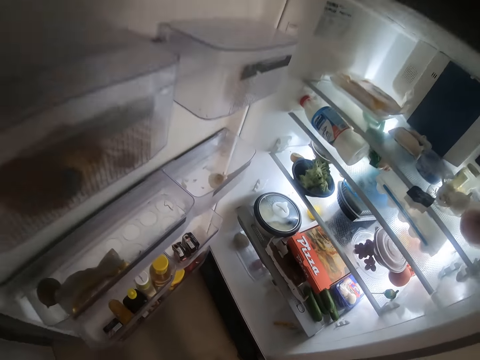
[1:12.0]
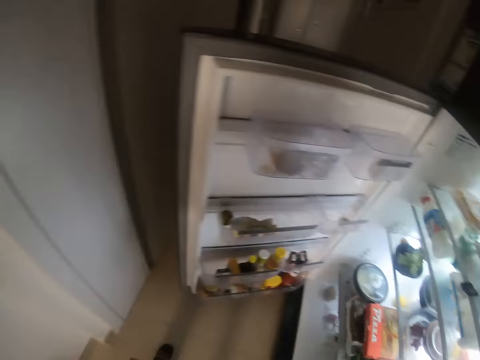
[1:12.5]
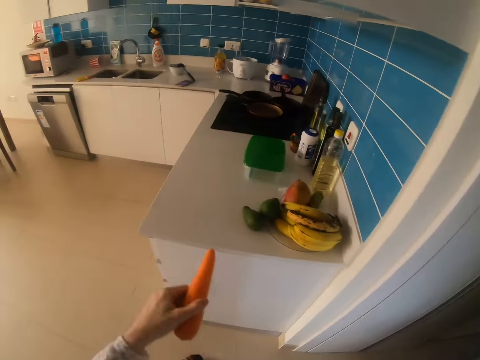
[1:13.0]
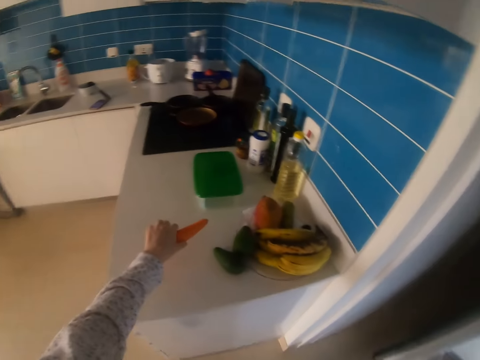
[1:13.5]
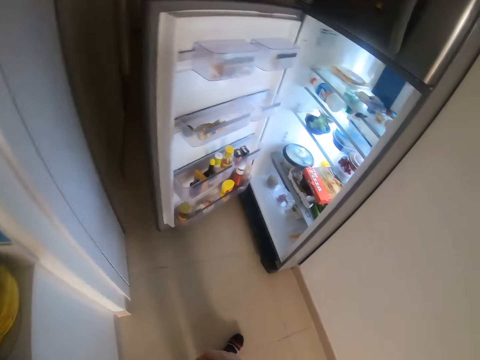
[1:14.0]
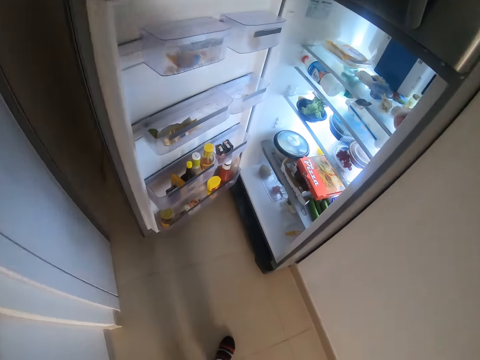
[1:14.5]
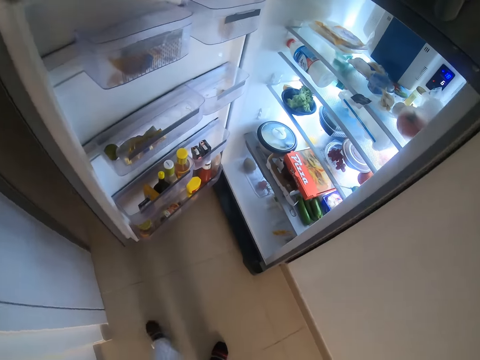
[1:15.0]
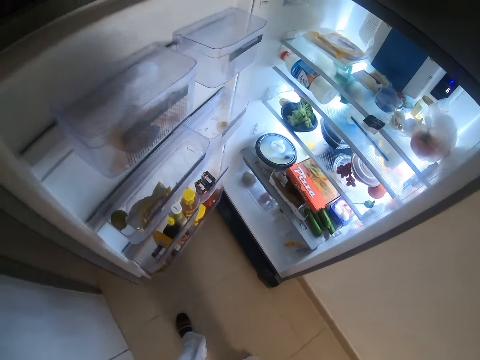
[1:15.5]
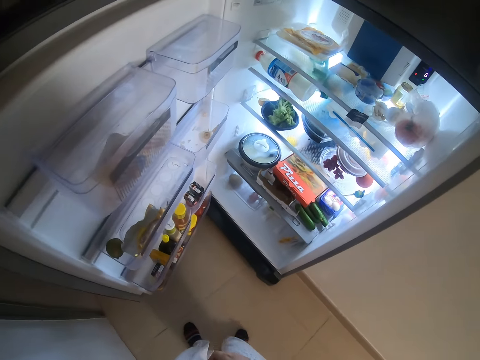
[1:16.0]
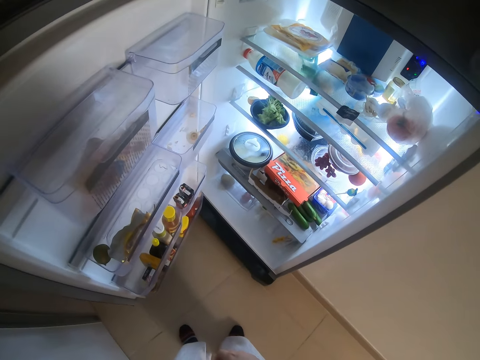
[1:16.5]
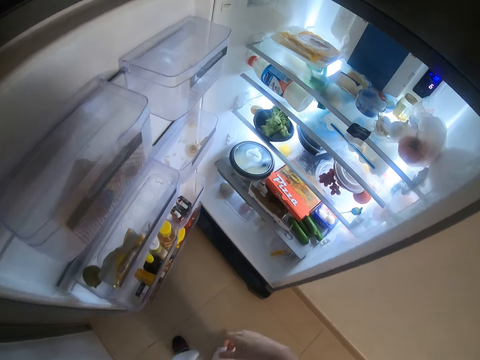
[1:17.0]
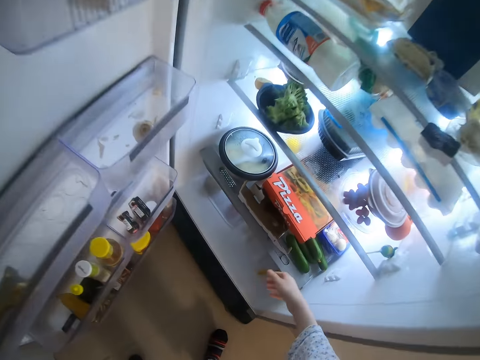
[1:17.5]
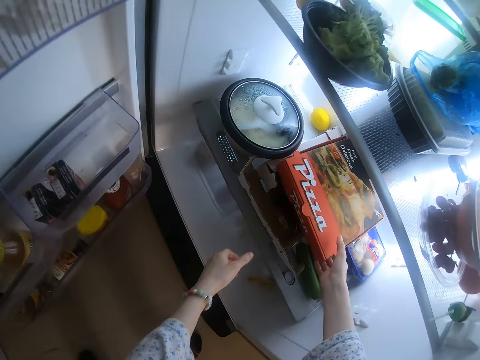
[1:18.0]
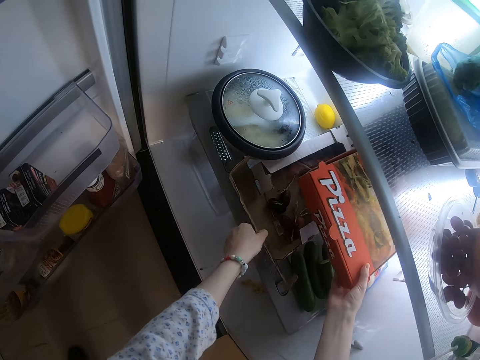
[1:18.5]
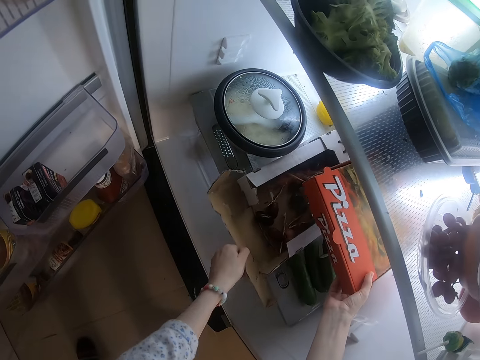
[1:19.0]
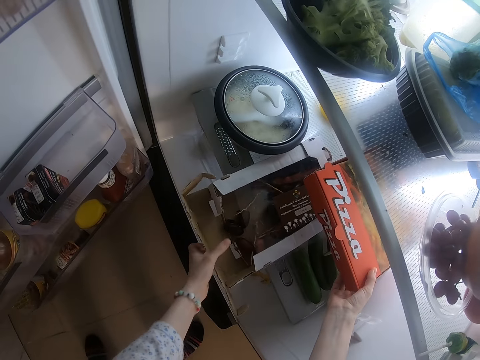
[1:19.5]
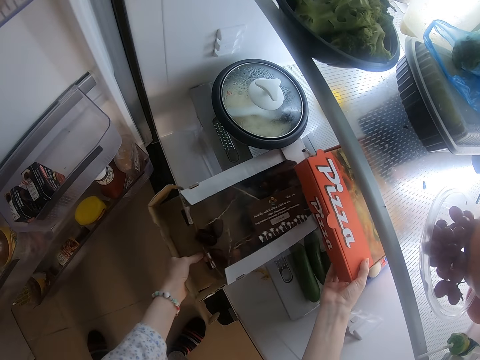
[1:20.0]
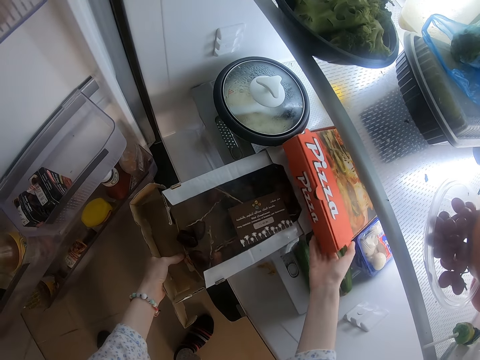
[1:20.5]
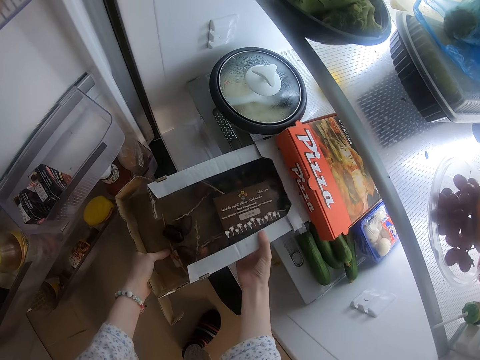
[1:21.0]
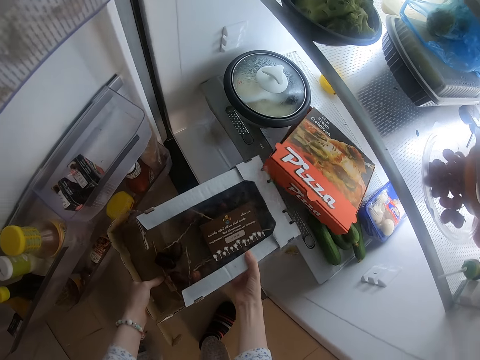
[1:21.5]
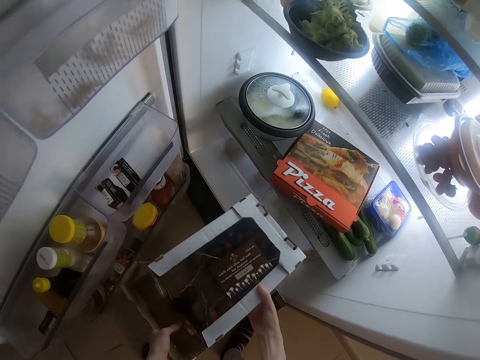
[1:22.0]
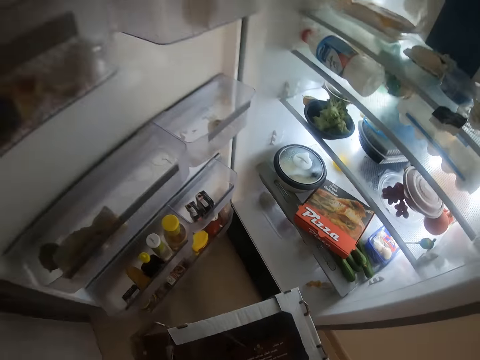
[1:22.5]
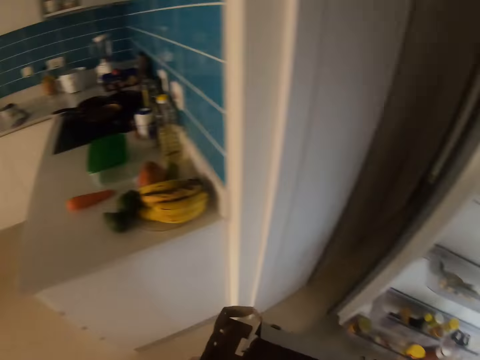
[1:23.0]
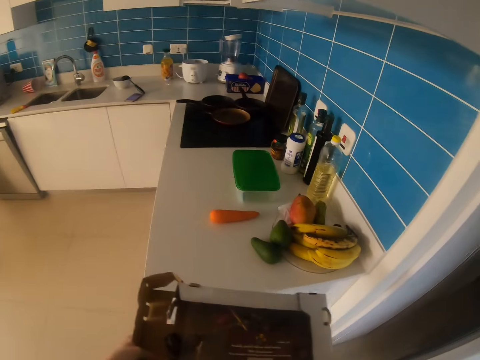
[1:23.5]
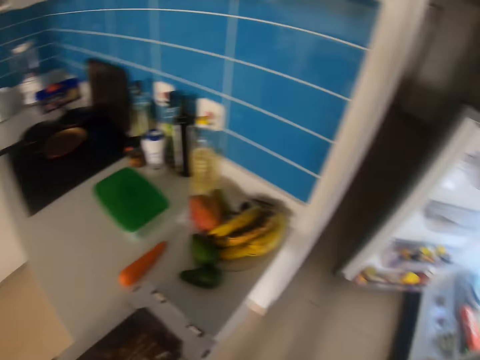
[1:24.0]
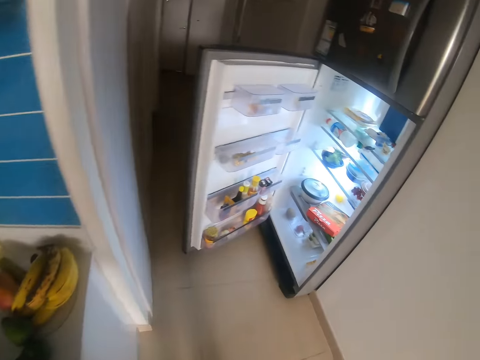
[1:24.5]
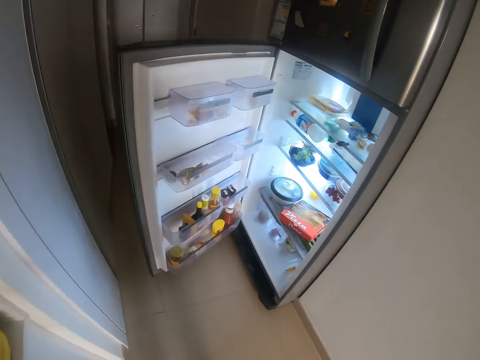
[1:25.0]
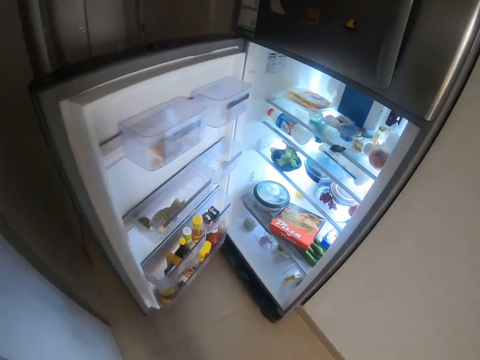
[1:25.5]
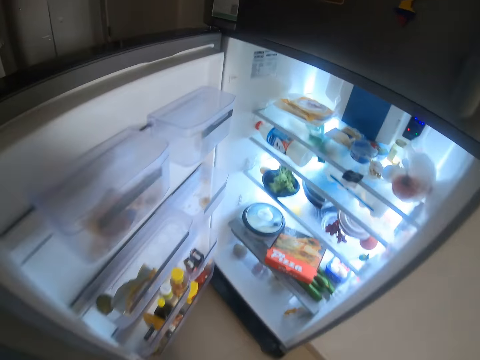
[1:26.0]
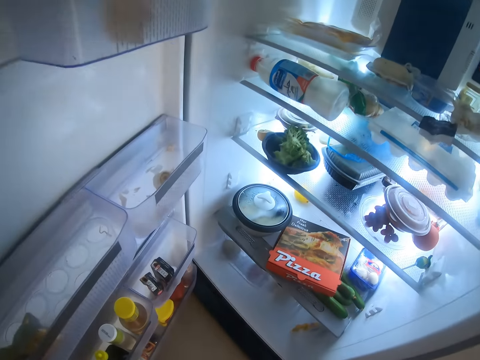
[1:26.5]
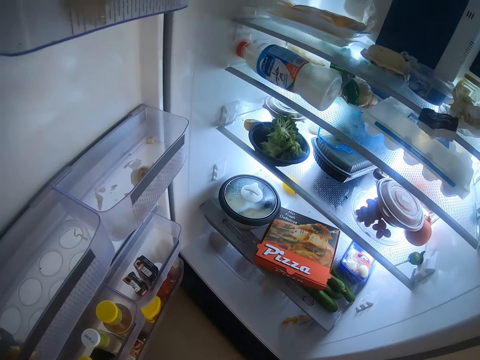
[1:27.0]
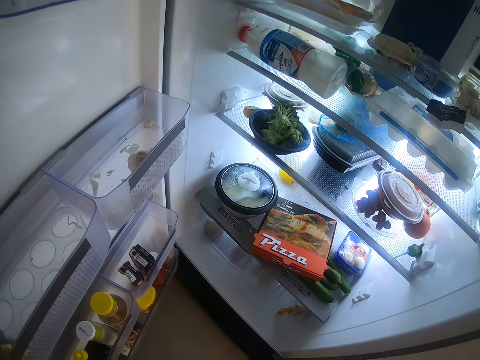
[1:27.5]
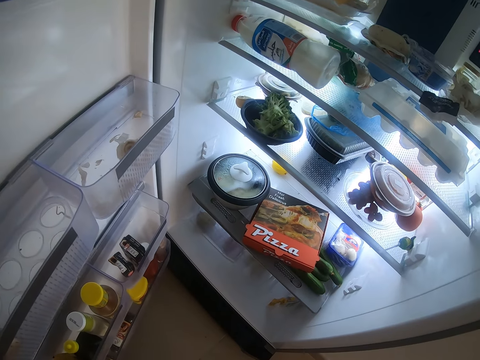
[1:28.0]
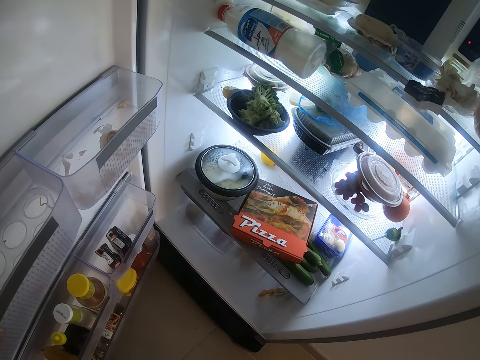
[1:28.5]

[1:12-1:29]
The camera wearer picks up the carrot. They put the carrot on the table. They pick up the carrot on the counter. They look in the fridge. They lift a pizza box. They pull a chocolate box from the fridge. They put down the pizza box. They pull the chocolate box out. They put the chocolate on the table.

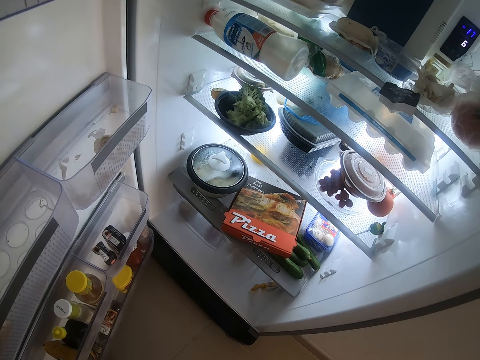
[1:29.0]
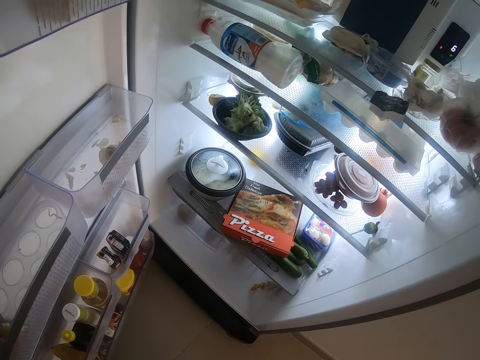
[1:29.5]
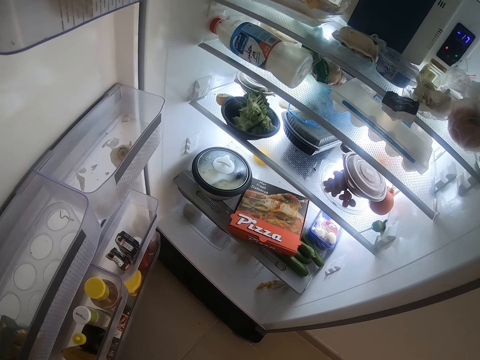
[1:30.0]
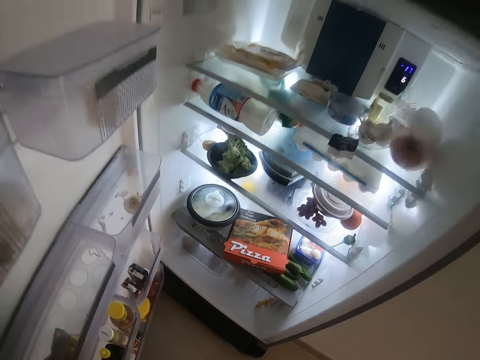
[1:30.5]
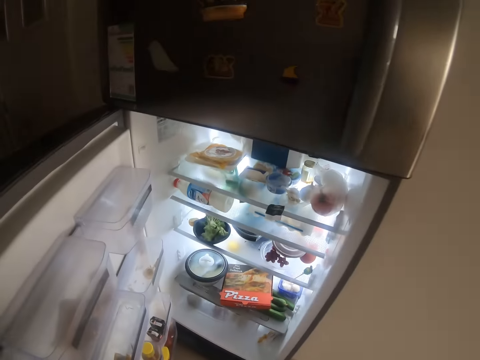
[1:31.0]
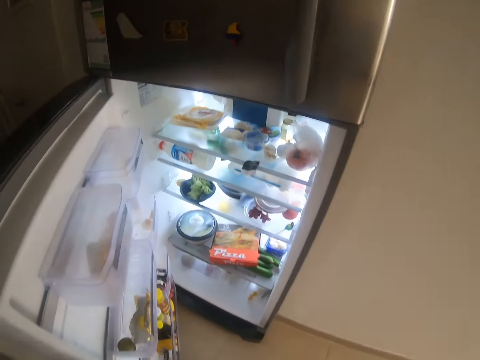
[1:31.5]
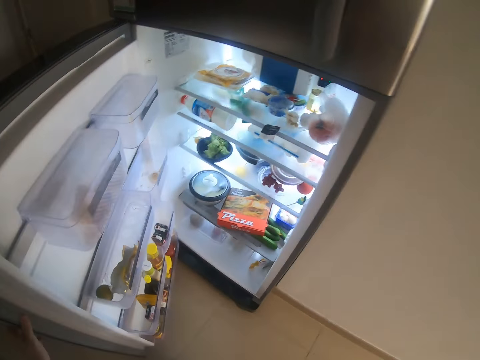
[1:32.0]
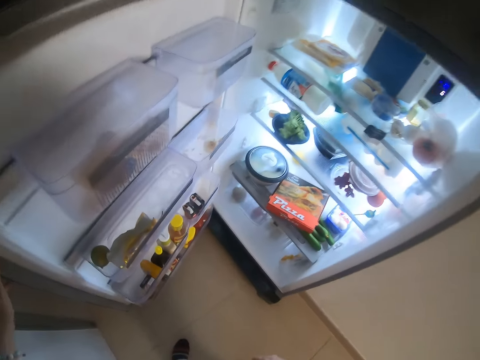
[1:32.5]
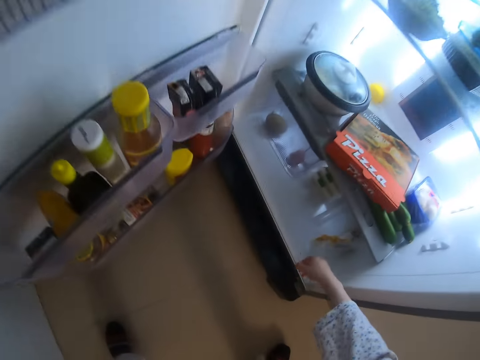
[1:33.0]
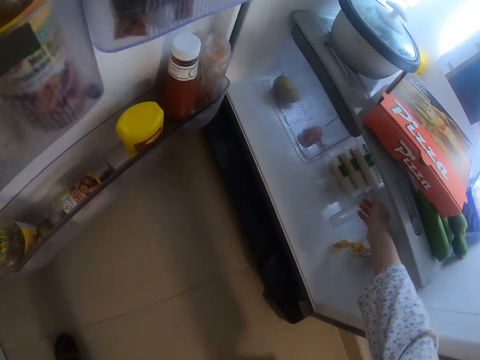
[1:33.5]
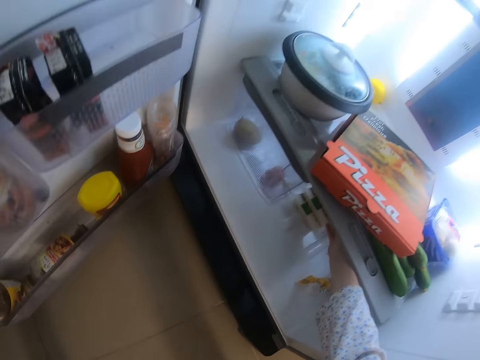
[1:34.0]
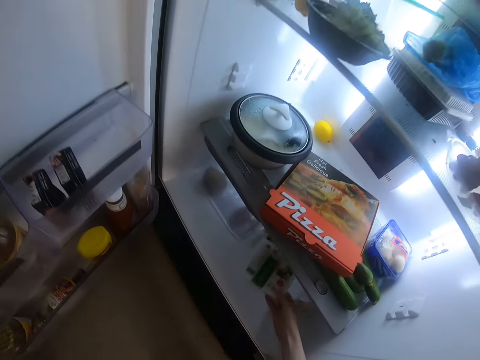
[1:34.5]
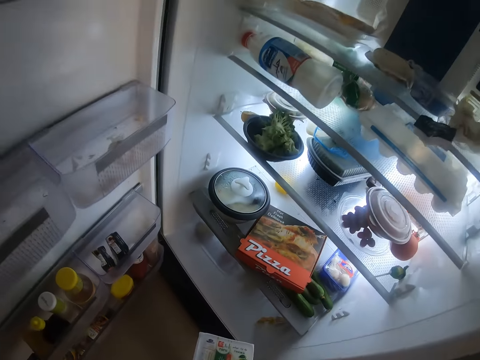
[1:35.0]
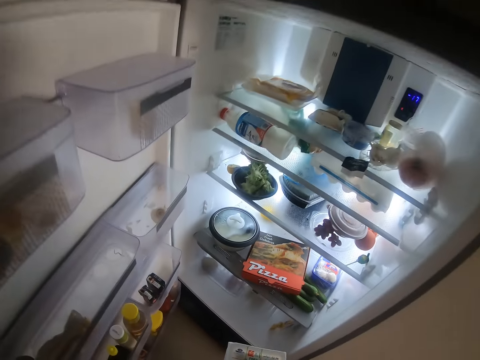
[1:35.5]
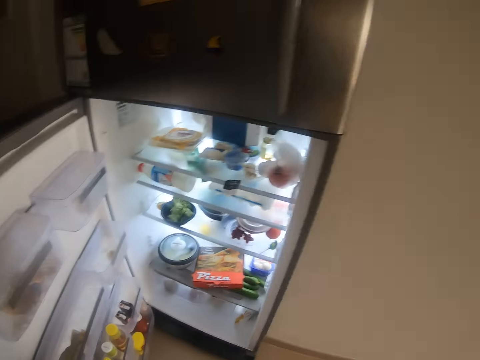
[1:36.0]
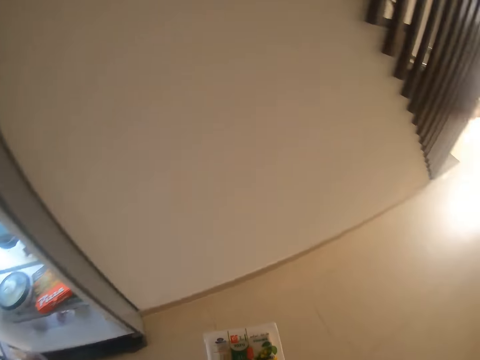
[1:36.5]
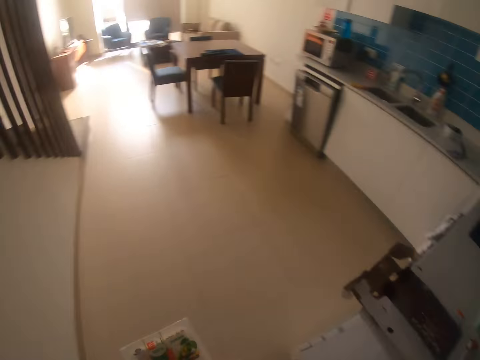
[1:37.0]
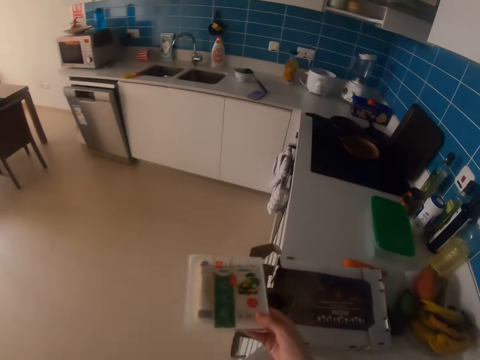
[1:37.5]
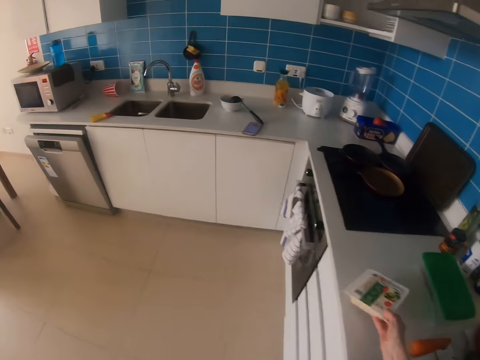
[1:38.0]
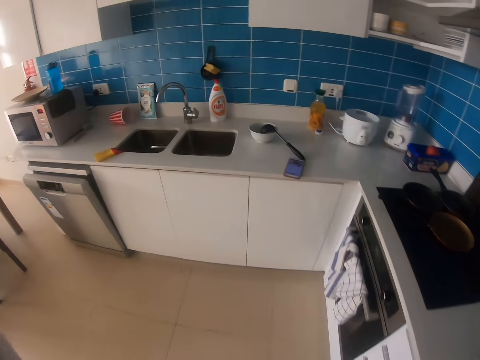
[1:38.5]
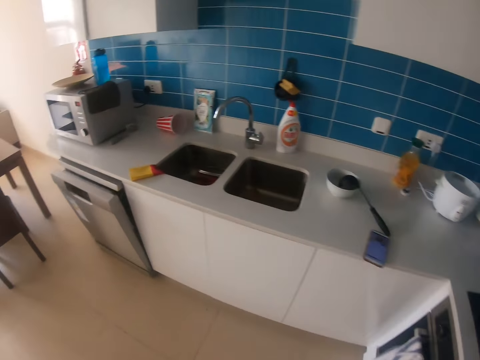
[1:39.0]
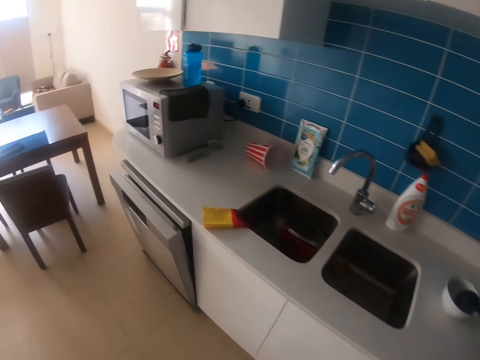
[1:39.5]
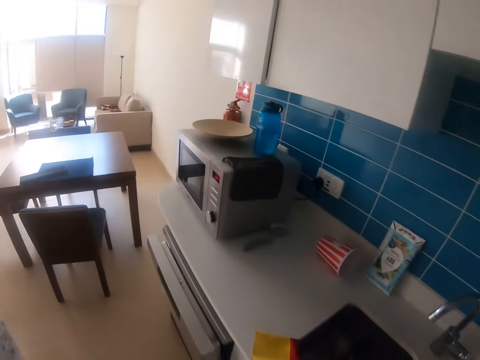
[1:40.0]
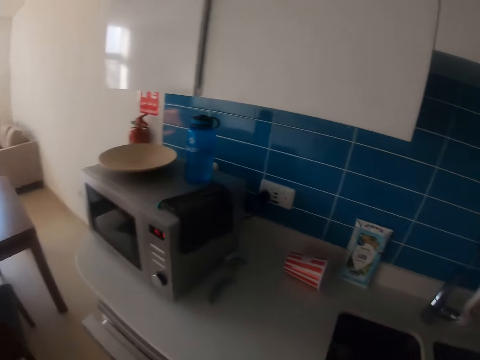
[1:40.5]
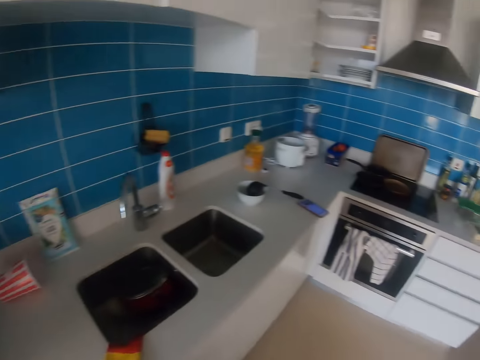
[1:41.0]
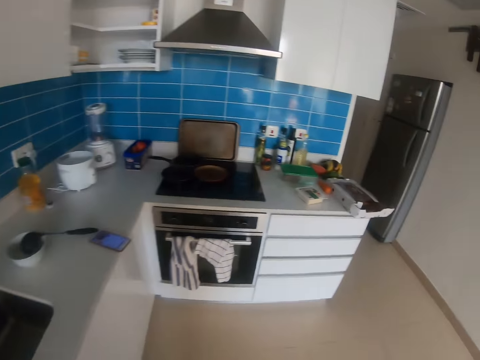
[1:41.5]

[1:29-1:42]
The camera wearer looks in the fridge. They bend down. They pull a food dish from the fridge. They pick up the dish. They put the dish on the counter. They walk.
